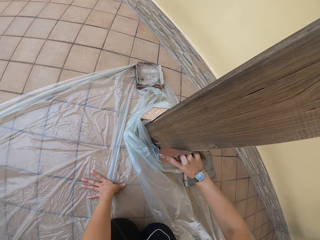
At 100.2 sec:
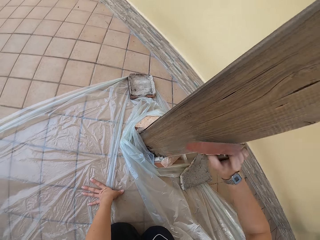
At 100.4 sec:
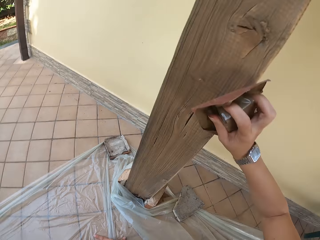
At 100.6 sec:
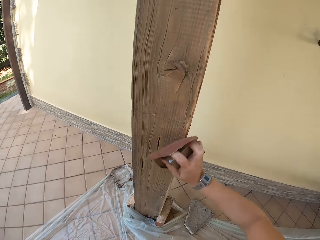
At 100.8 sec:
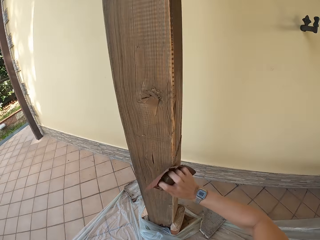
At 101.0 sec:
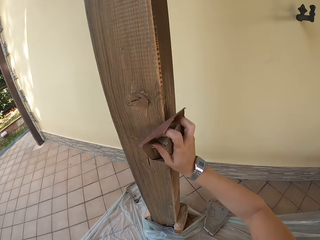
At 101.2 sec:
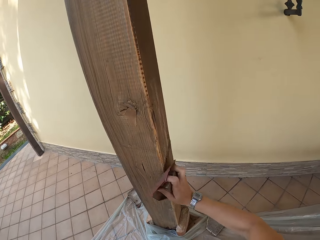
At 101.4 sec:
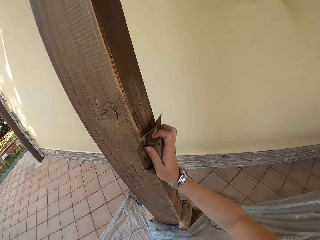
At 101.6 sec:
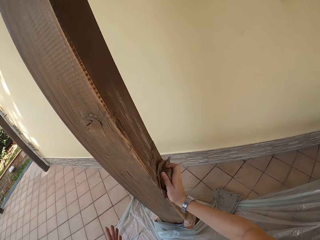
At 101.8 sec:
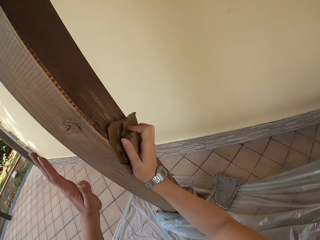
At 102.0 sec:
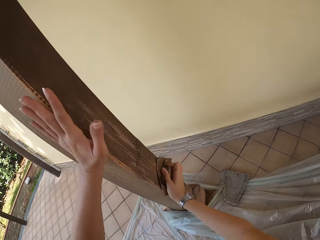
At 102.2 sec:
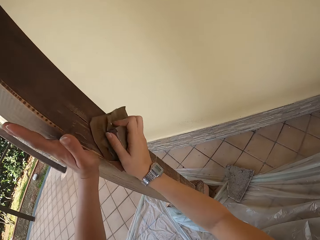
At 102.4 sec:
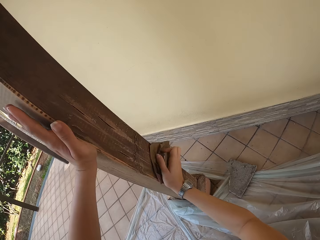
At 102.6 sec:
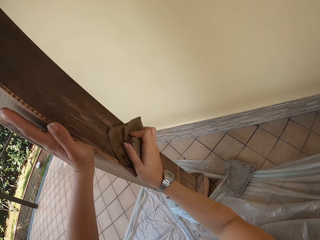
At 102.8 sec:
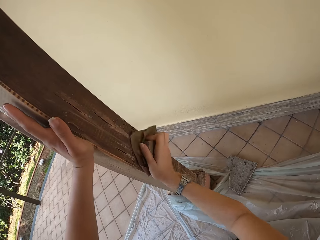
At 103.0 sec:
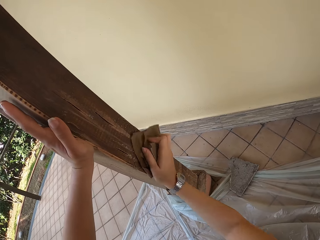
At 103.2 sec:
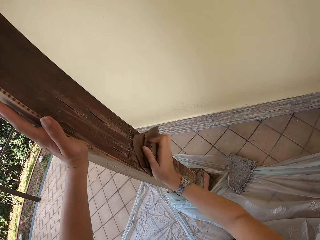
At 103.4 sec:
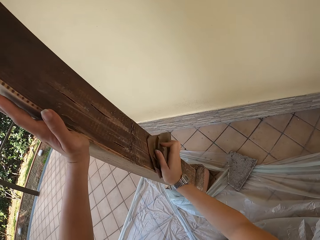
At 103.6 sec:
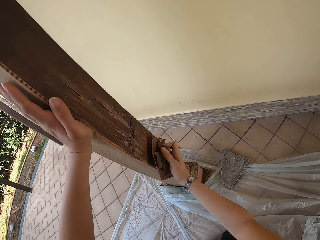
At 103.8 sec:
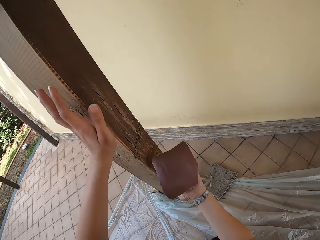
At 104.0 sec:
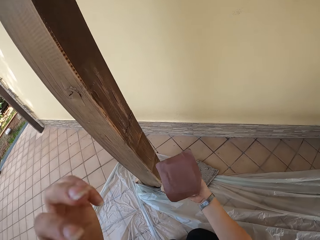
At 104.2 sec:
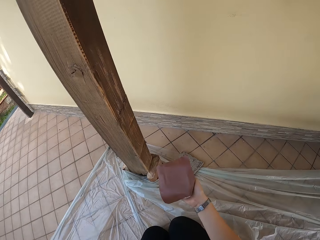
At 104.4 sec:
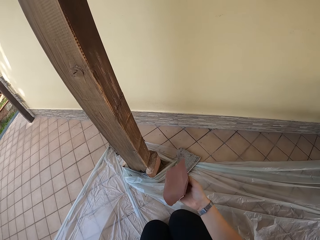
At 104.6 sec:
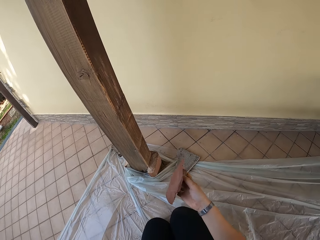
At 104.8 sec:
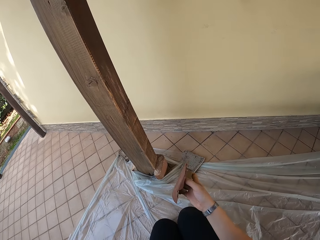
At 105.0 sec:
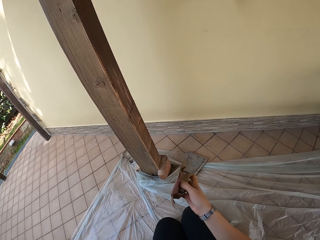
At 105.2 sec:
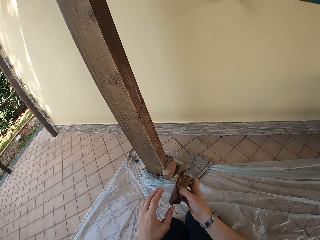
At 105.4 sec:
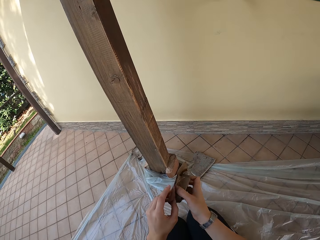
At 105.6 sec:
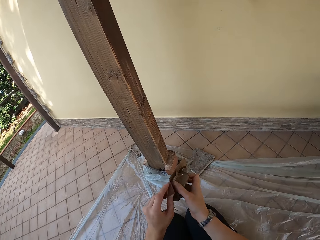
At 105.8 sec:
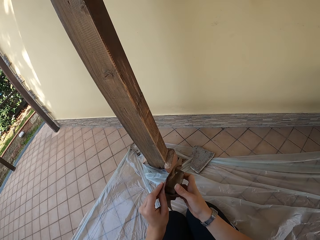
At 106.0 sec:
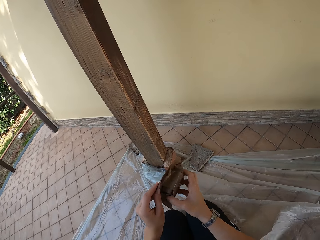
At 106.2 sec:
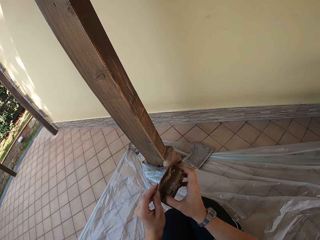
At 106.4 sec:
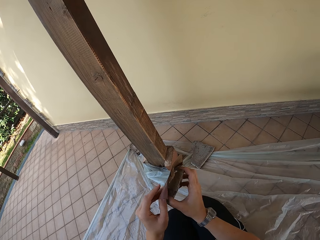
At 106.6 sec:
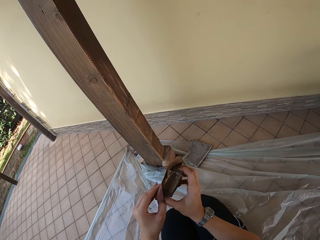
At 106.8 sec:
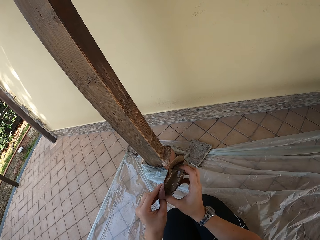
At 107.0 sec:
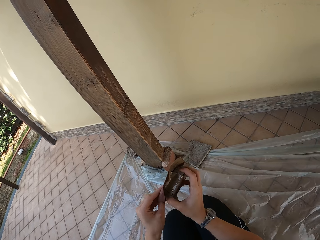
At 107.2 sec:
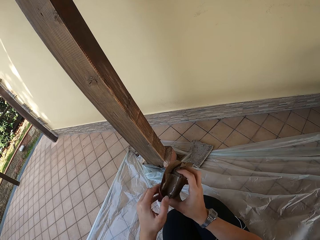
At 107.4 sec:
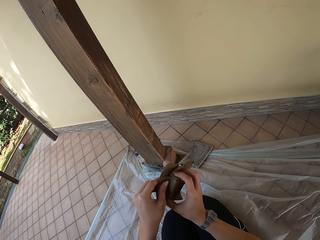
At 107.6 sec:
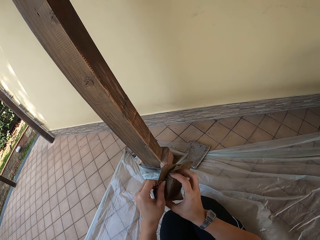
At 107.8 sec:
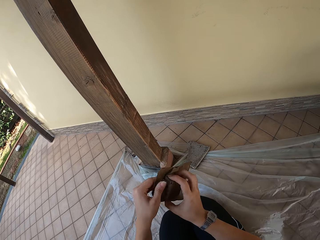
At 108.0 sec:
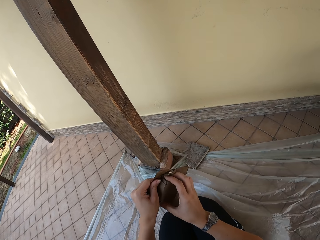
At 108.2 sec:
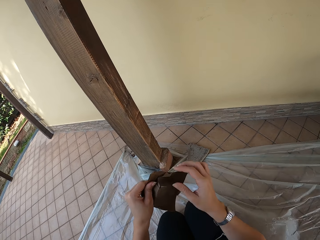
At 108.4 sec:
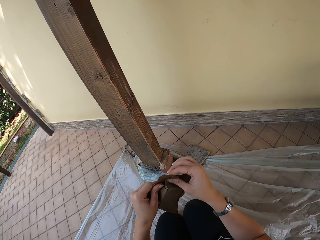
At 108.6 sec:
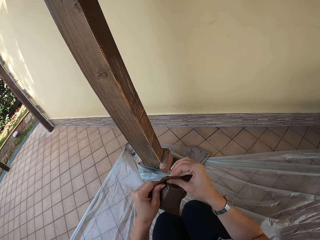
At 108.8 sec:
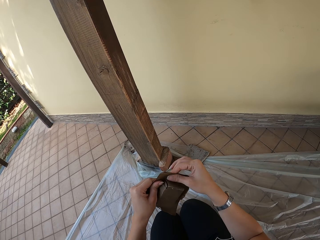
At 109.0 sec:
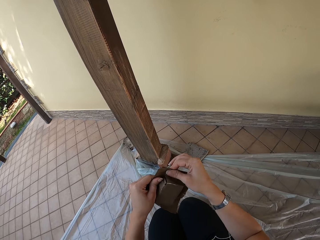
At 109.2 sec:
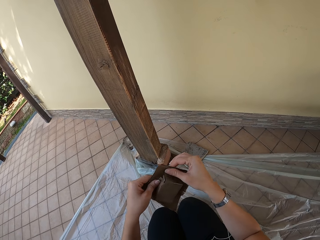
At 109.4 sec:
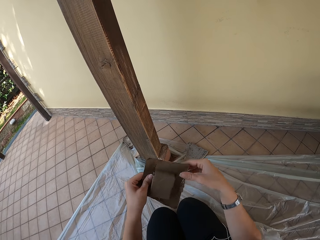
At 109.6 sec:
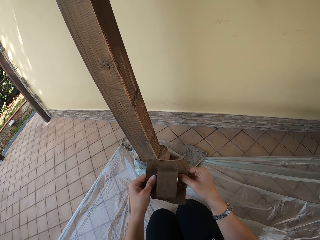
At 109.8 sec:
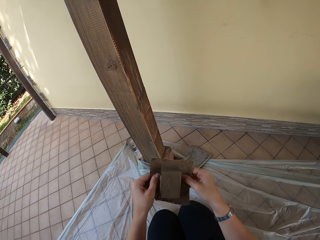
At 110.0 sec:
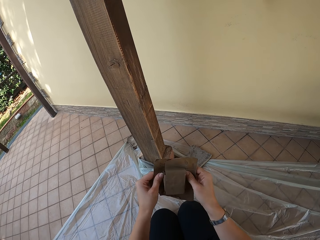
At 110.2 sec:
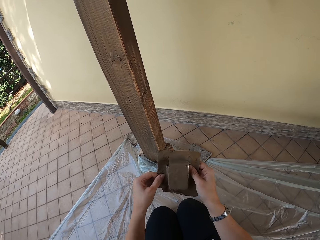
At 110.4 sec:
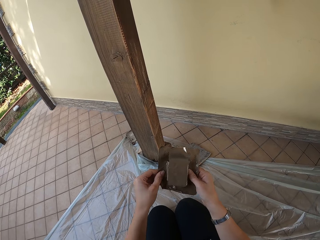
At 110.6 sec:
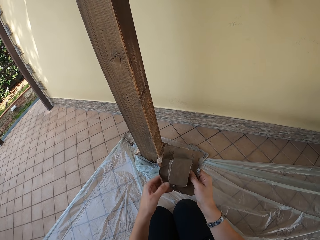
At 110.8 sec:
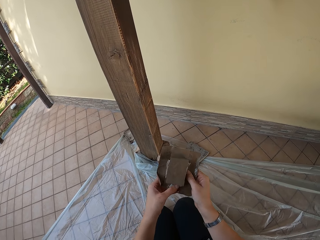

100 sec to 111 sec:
The camera wearer places her left hand on the pillar or wood. She scrubs the wood with sandpaper. She adjusts the sandpaper with both her hands. She holds the sandpaper with both hands. She touches the sandpaper.

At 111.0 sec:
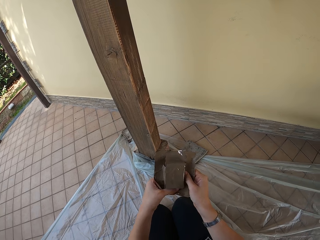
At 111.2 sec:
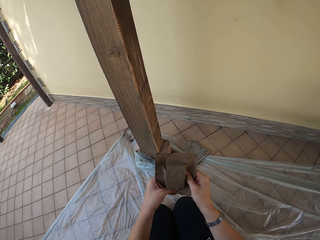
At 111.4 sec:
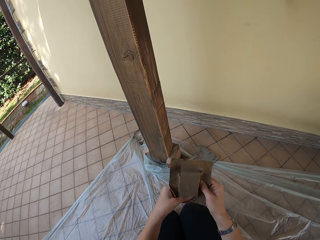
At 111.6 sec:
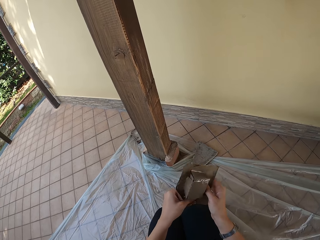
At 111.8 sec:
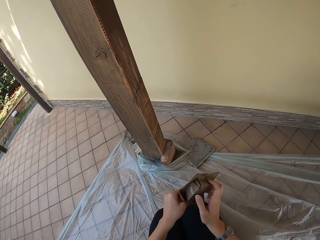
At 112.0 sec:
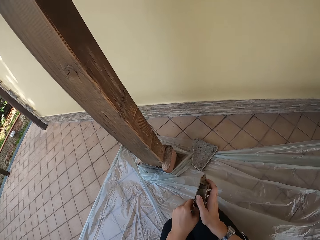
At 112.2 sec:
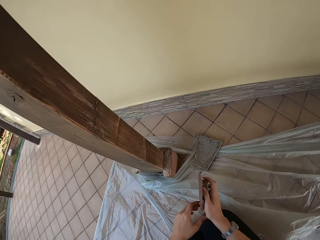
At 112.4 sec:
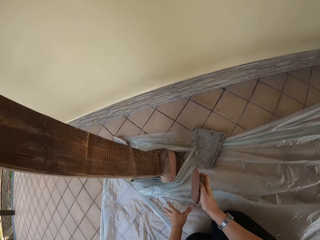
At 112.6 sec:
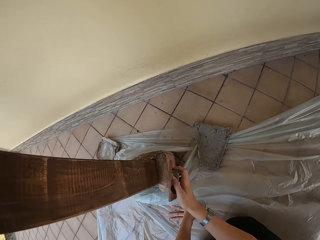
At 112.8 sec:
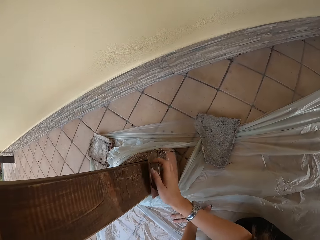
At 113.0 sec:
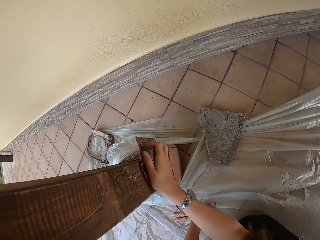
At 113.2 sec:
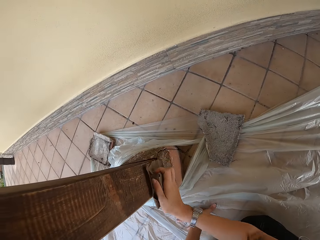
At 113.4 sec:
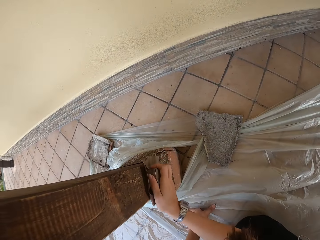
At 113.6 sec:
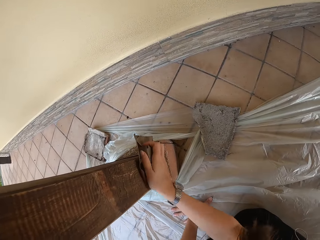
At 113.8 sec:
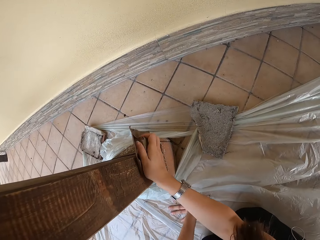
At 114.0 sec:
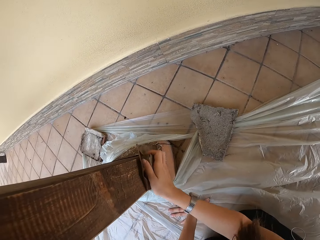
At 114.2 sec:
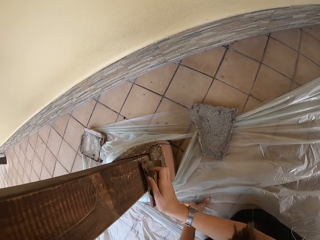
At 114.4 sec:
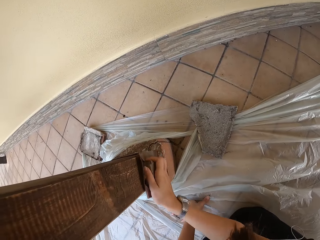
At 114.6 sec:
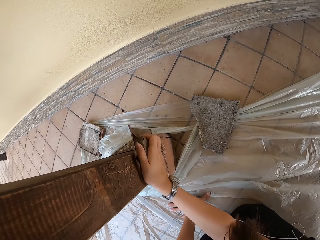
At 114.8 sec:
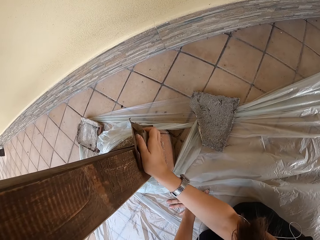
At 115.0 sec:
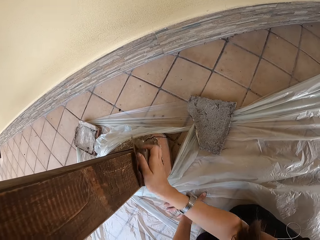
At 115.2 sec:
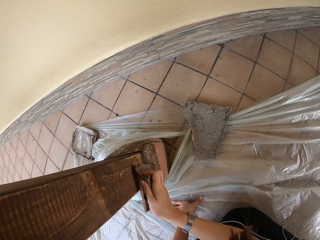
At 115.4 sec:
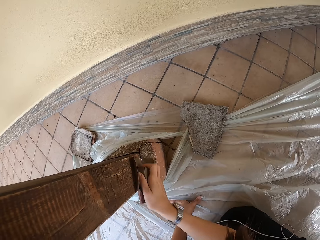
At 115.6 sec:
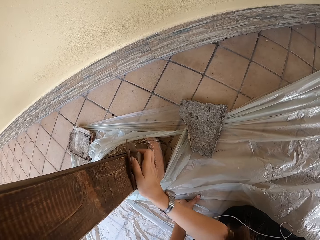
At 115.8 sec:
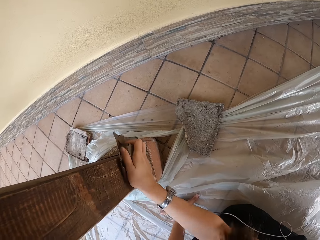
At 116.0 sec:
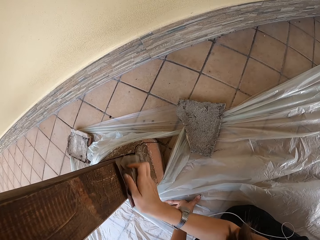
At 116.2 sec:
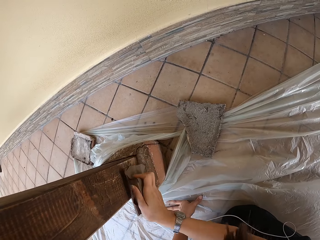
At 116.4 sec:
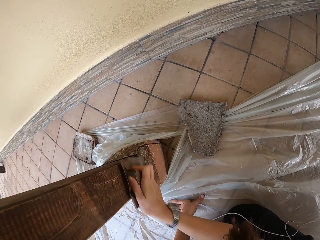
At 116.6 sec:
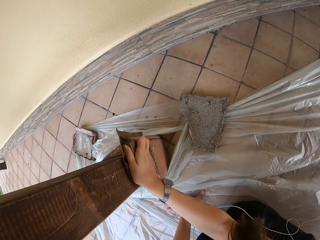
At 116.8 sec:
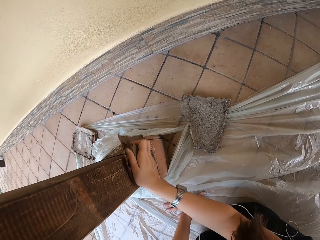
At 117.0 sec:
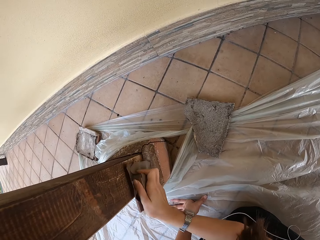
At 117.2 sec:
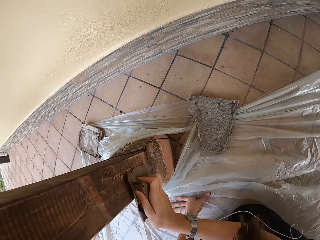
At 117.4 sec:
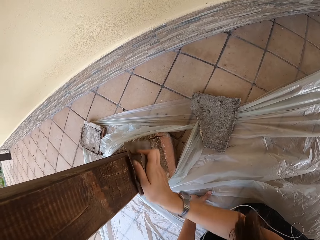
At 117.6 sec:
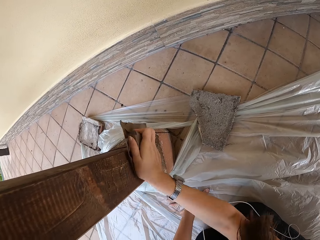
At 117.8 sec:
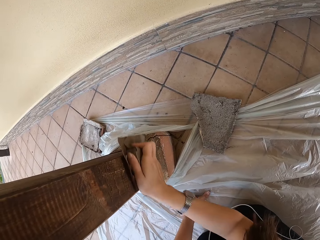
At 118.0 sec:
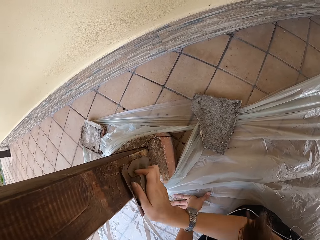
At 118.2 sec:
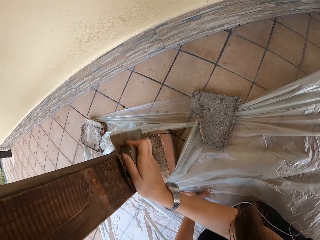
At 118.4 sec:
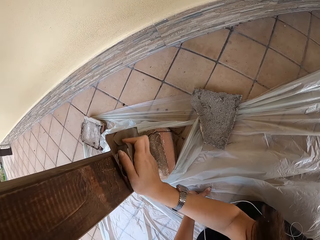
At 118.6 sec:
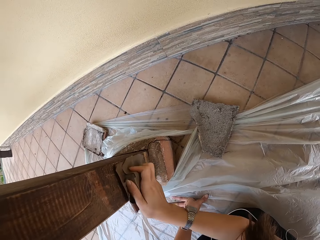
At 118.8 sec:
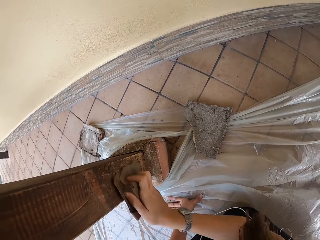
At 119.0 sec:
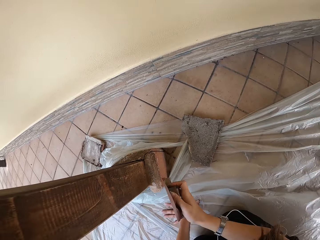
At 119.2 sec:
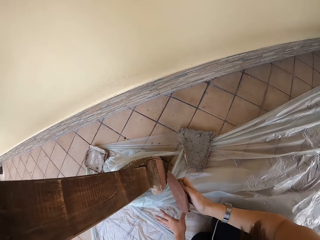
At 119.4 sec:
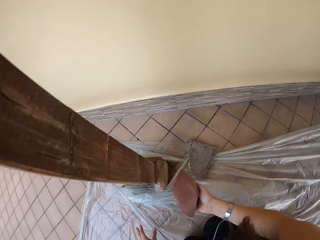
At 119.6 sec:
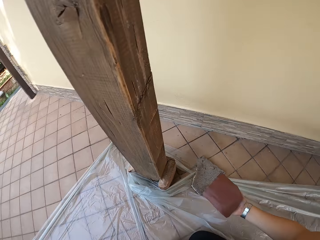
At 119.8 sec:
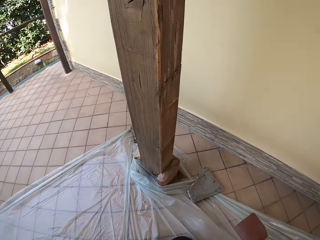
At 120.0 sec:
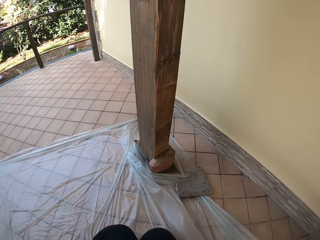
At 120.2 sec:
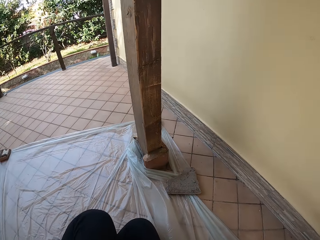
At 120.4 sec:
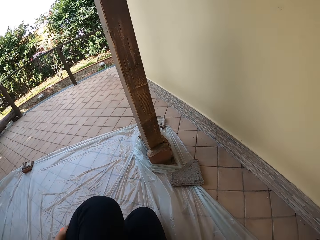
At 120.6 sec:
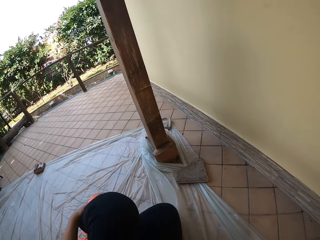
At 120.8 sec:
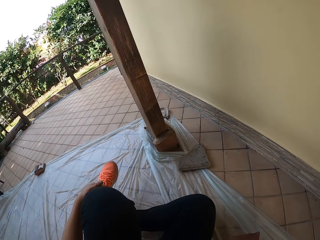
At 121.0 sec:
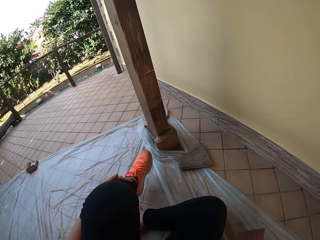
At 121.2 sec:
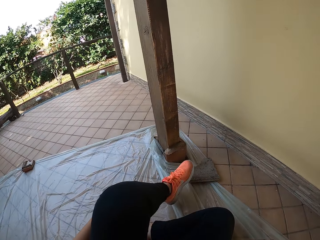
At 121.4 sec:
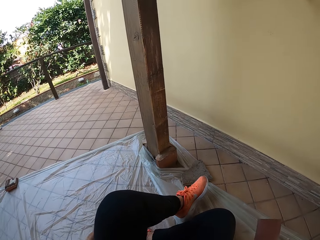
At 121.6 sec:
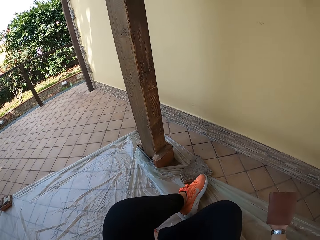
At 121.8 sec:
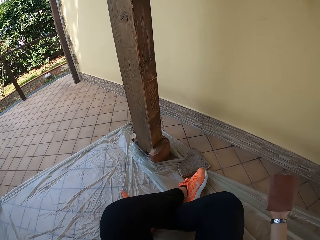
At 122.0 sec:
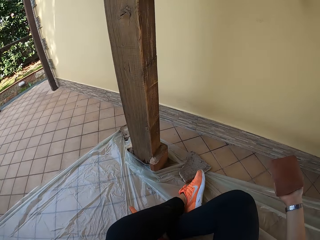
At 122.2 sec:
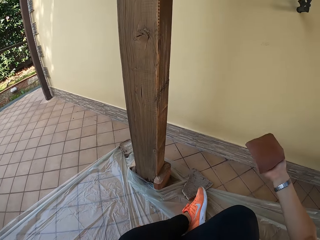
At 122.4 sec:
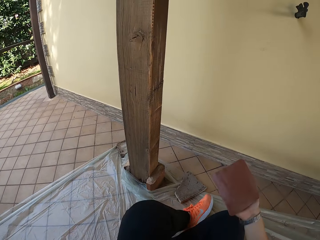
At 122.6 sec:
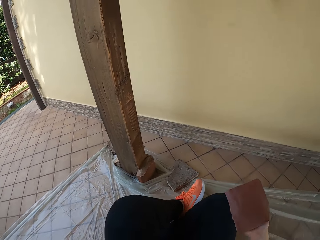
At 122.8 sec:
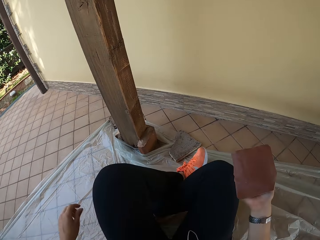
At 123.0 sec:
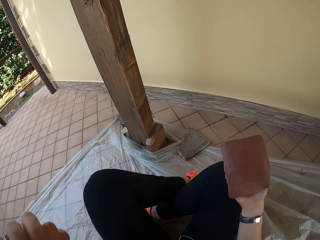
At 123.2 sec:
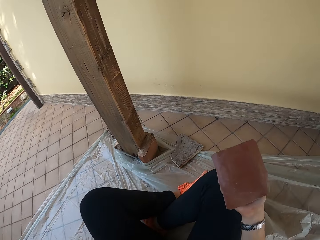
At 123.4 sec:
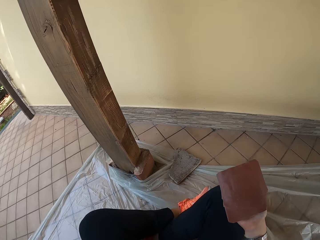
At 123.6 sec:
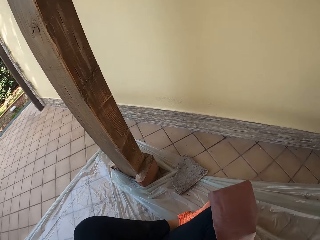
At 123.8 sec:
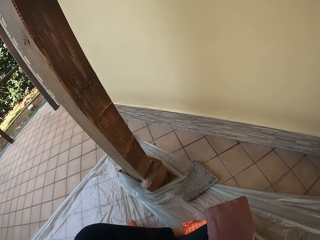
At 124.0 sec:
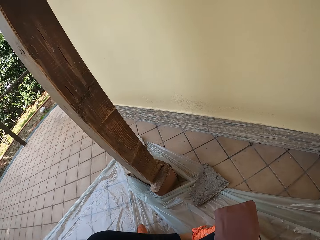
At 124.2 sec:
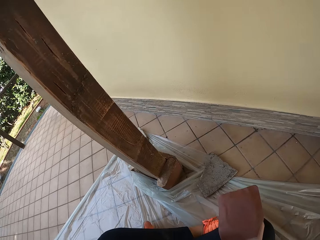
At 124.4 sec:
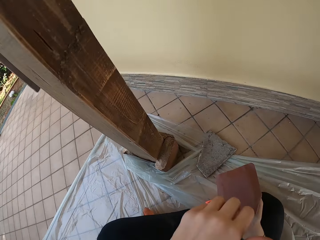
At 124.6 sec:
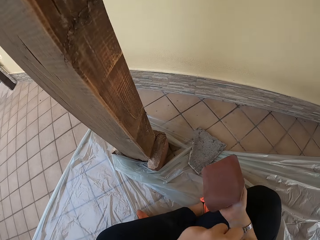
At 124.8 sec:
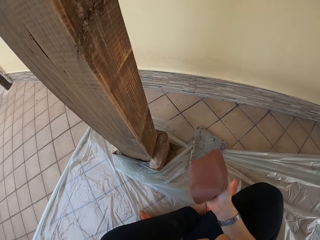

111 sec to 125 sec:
The camera wearer places her left hand on the floor. She smoothens the pillar with the sandpaper on her right hand. She pauses. She moves her legs.
